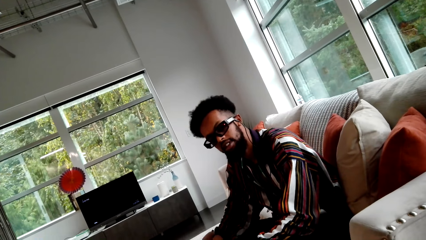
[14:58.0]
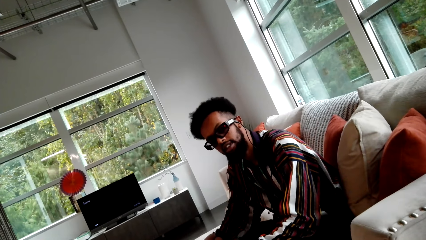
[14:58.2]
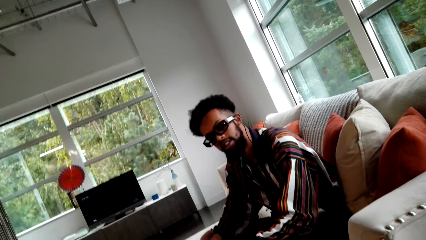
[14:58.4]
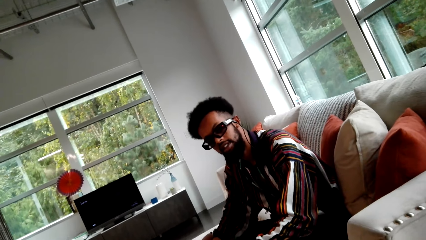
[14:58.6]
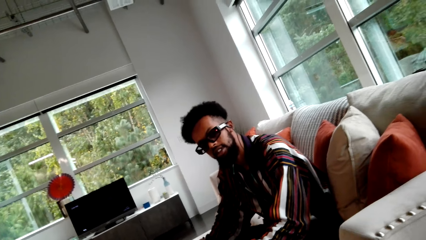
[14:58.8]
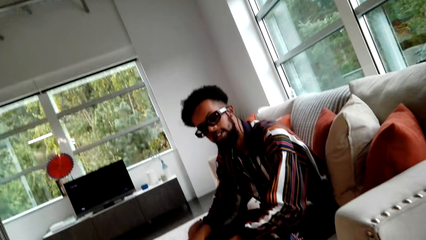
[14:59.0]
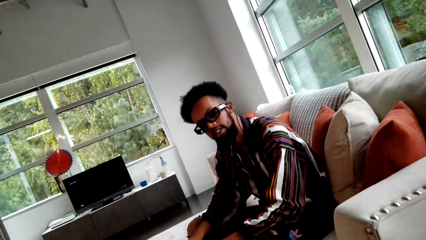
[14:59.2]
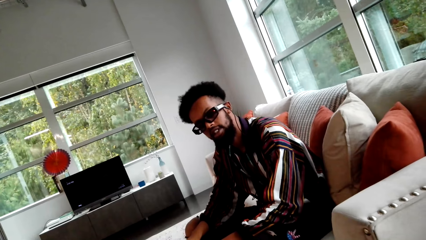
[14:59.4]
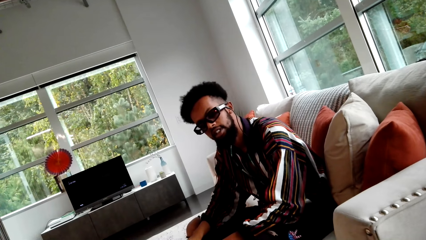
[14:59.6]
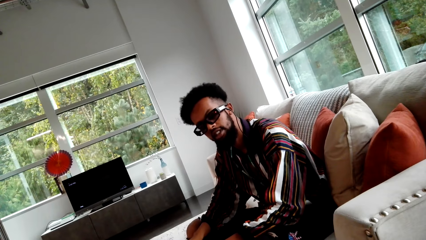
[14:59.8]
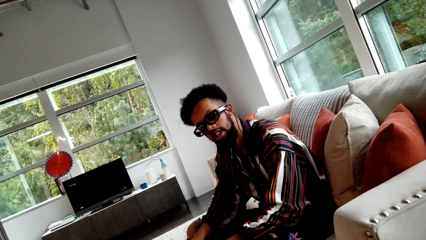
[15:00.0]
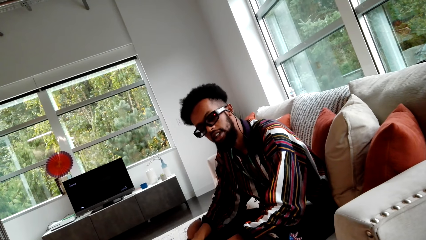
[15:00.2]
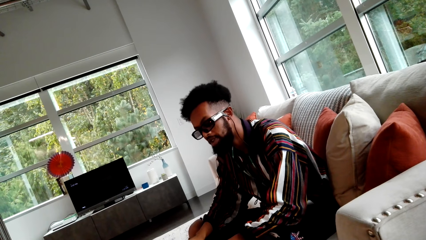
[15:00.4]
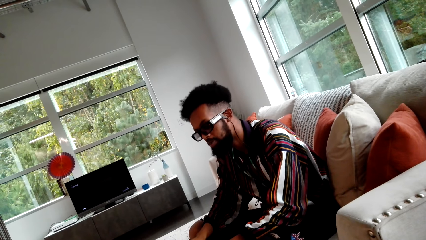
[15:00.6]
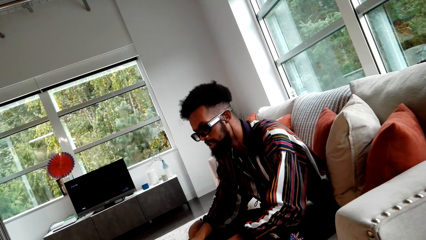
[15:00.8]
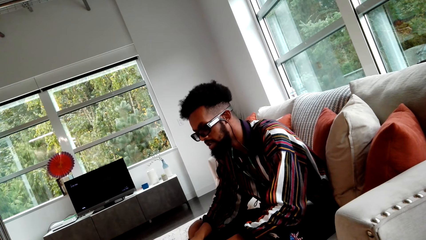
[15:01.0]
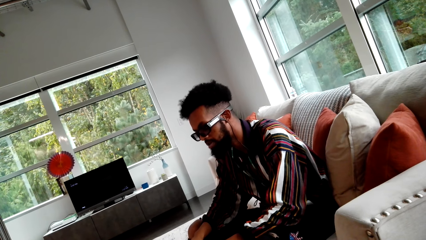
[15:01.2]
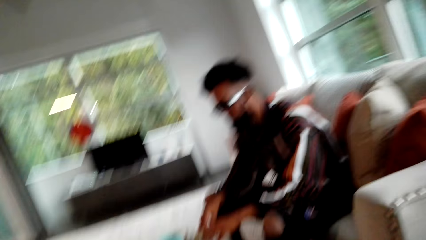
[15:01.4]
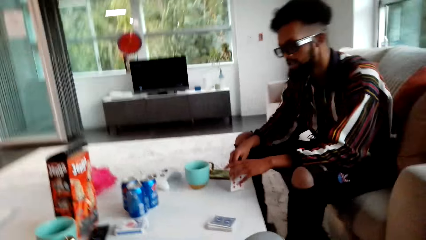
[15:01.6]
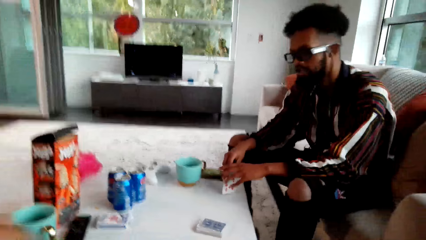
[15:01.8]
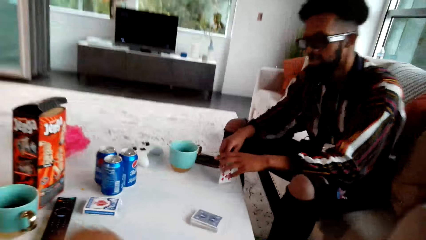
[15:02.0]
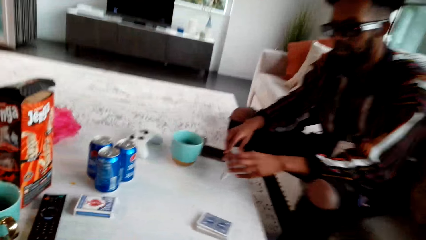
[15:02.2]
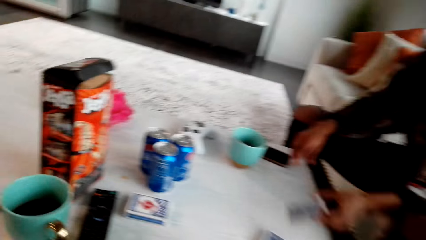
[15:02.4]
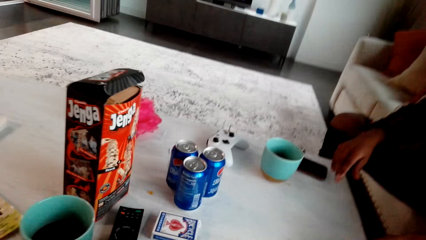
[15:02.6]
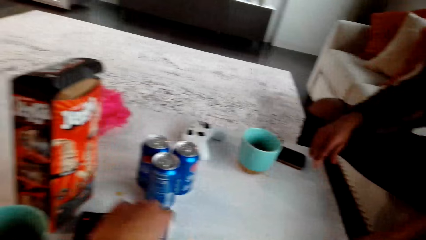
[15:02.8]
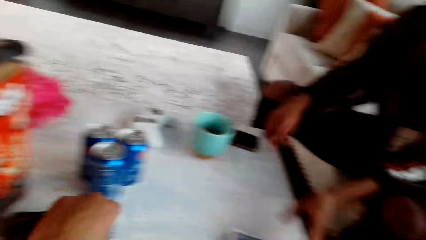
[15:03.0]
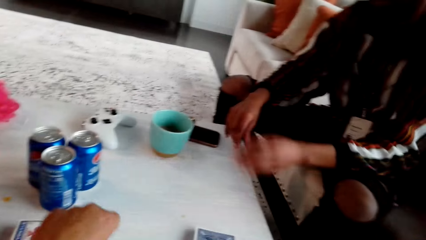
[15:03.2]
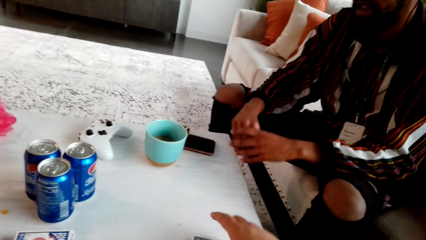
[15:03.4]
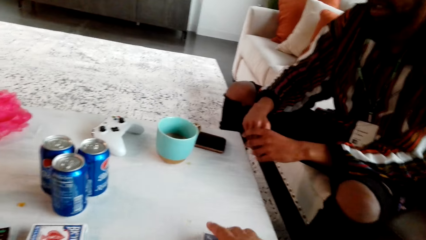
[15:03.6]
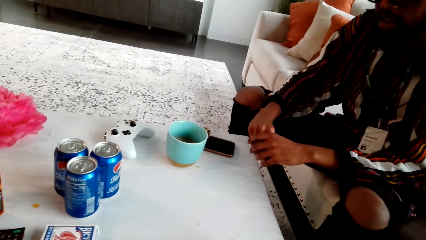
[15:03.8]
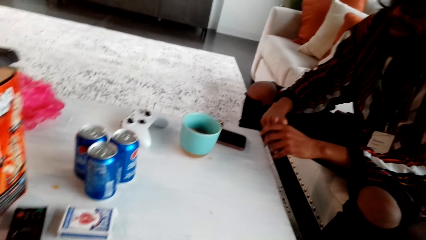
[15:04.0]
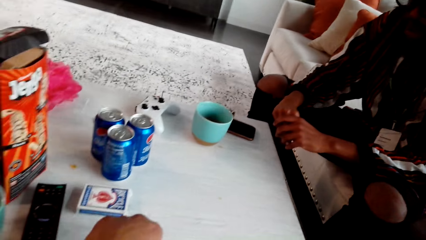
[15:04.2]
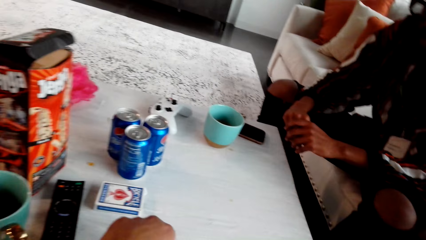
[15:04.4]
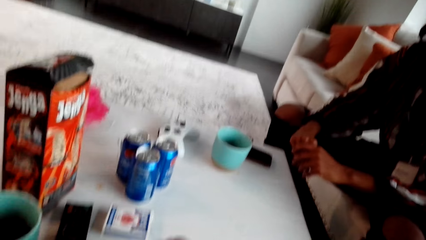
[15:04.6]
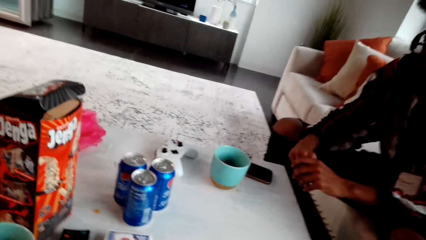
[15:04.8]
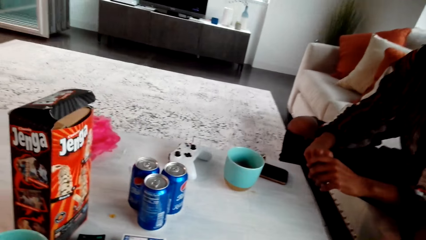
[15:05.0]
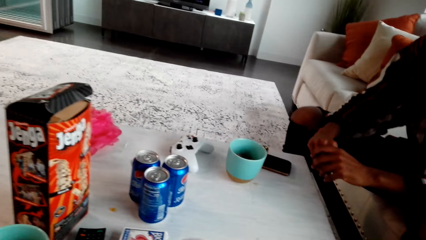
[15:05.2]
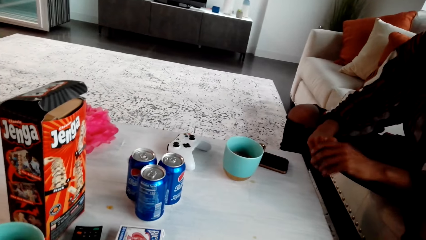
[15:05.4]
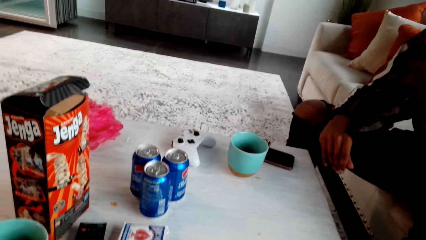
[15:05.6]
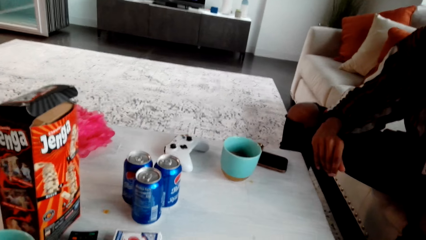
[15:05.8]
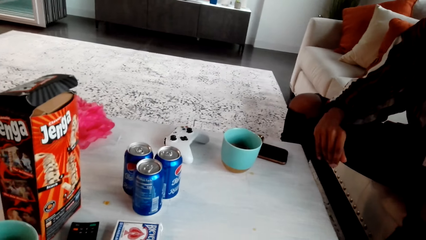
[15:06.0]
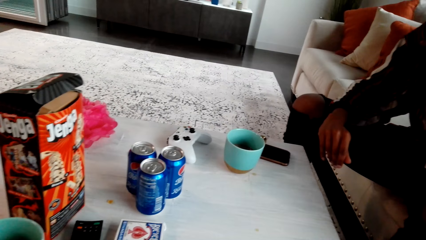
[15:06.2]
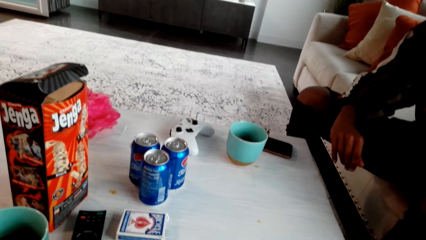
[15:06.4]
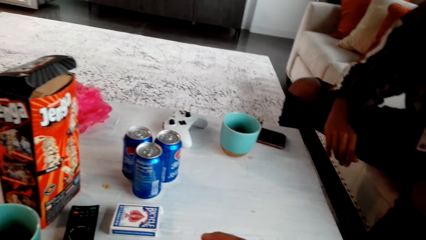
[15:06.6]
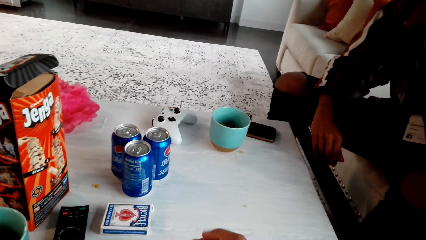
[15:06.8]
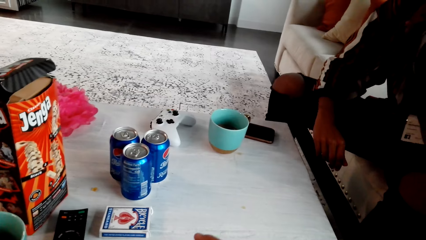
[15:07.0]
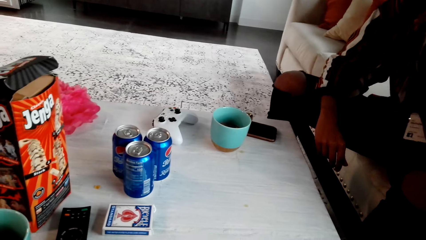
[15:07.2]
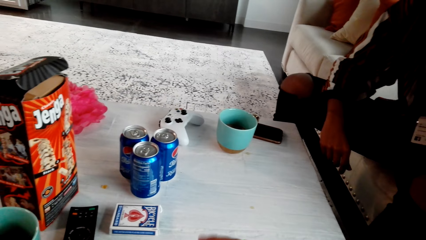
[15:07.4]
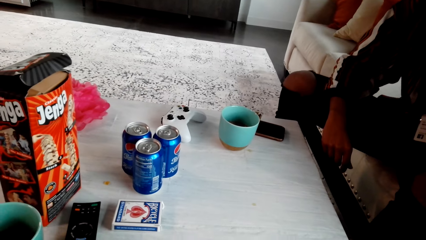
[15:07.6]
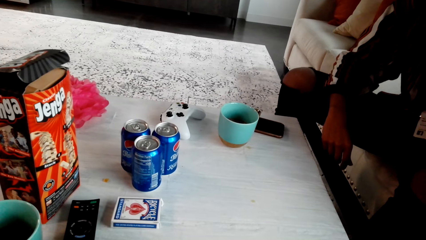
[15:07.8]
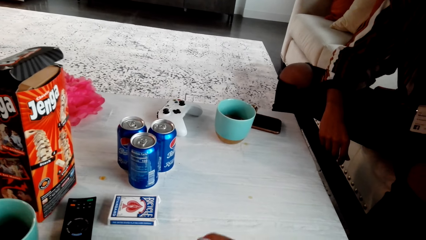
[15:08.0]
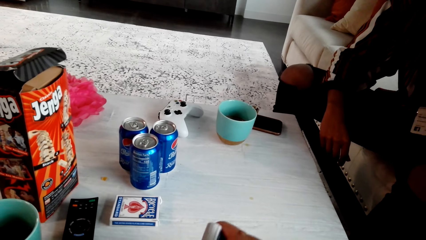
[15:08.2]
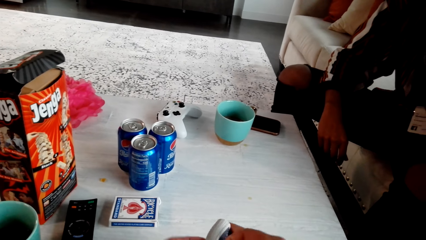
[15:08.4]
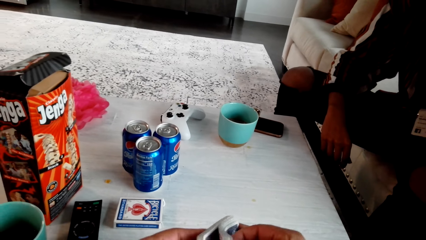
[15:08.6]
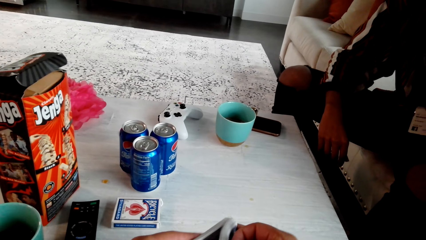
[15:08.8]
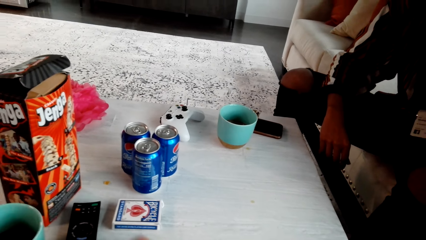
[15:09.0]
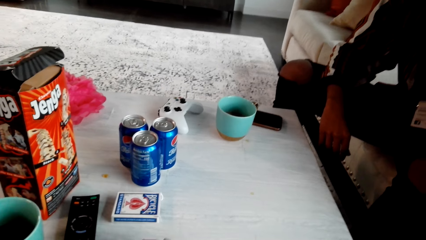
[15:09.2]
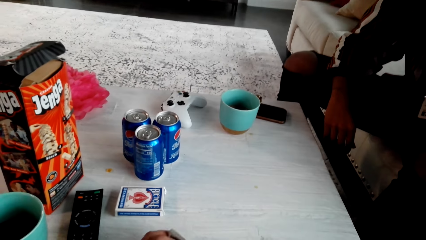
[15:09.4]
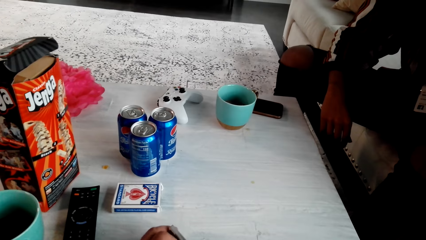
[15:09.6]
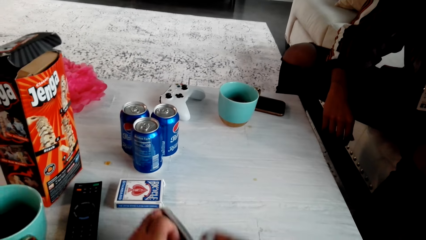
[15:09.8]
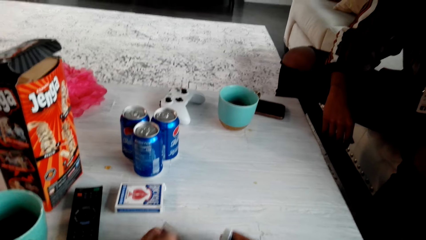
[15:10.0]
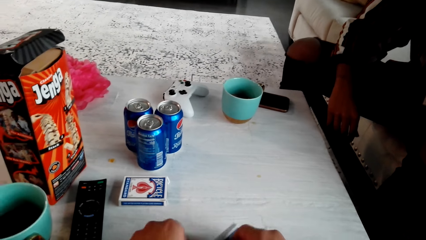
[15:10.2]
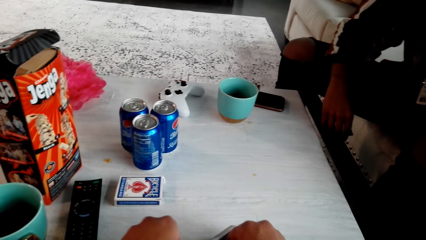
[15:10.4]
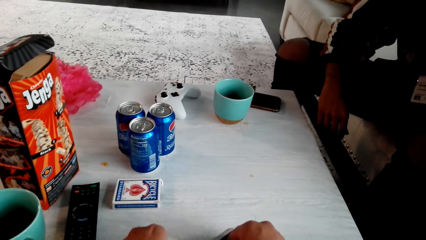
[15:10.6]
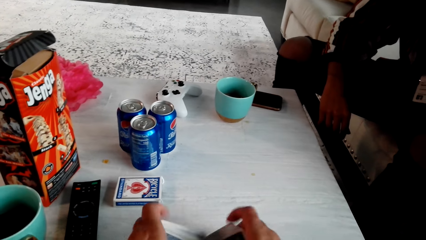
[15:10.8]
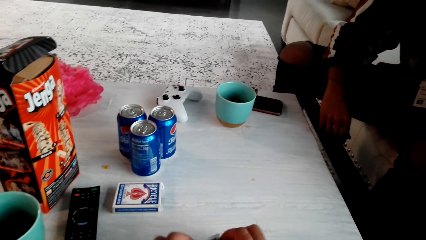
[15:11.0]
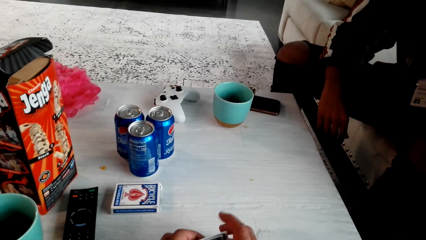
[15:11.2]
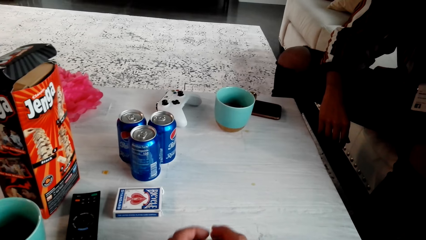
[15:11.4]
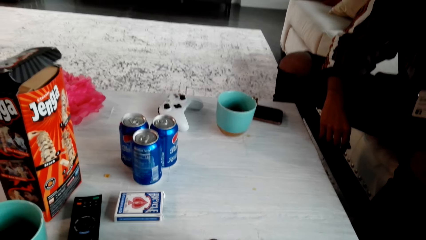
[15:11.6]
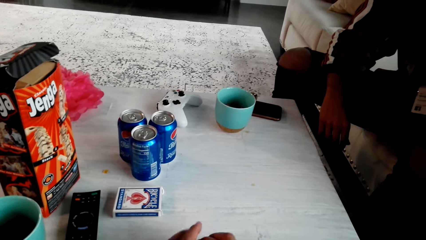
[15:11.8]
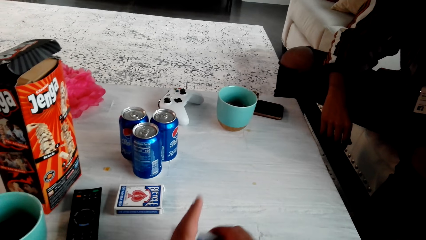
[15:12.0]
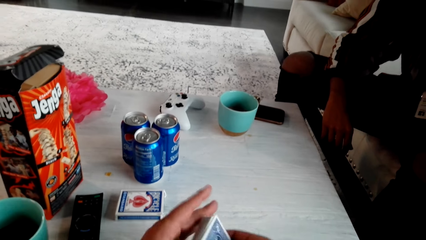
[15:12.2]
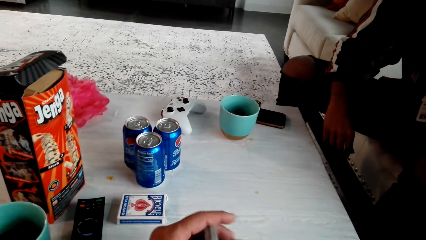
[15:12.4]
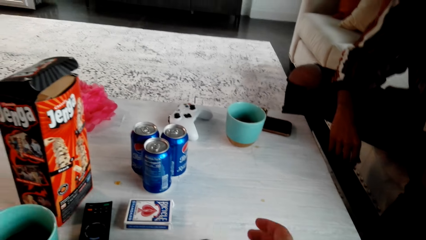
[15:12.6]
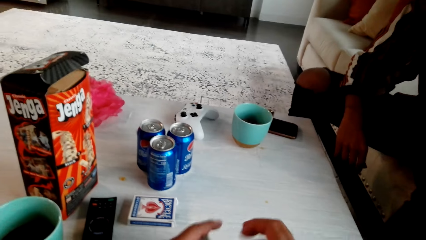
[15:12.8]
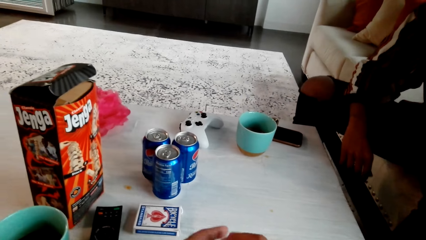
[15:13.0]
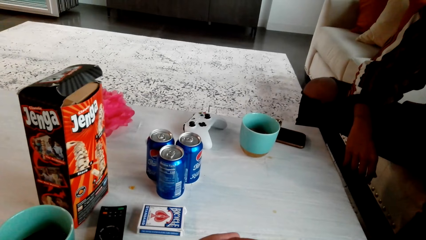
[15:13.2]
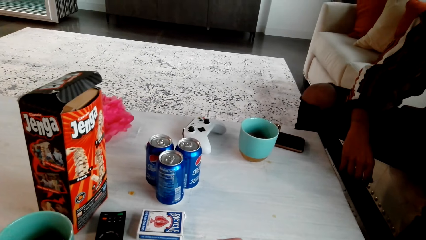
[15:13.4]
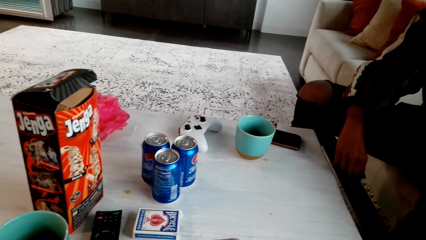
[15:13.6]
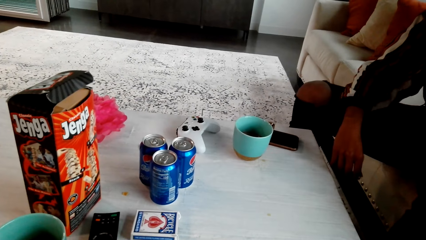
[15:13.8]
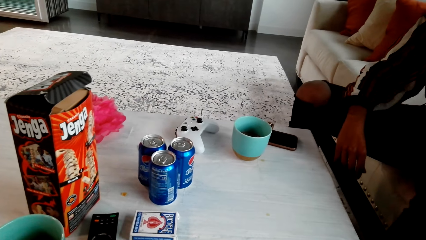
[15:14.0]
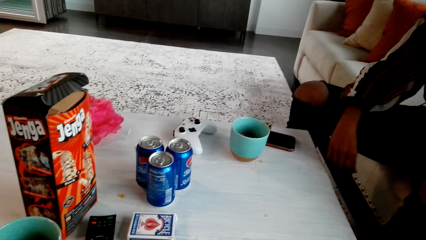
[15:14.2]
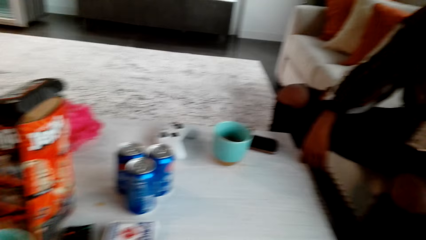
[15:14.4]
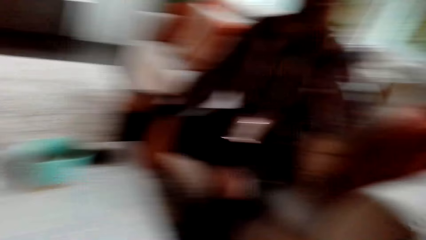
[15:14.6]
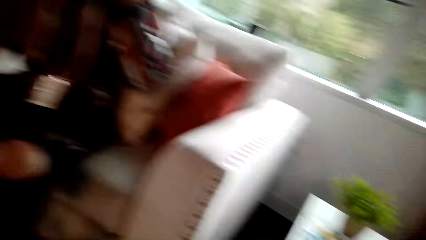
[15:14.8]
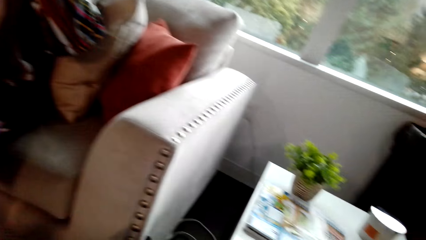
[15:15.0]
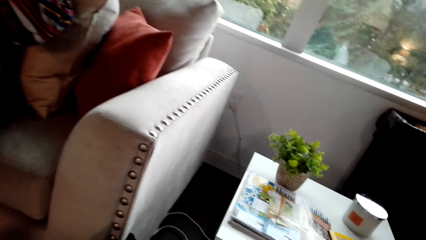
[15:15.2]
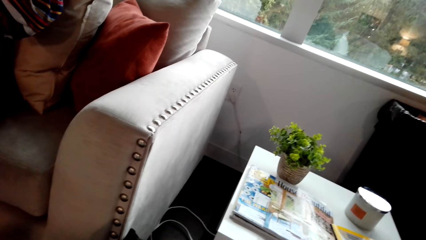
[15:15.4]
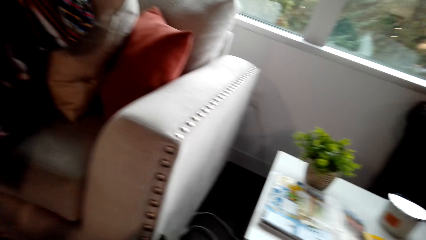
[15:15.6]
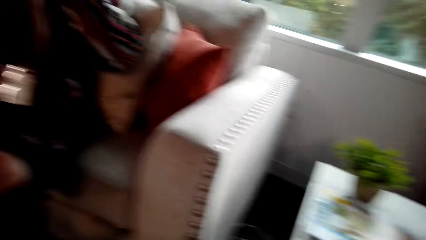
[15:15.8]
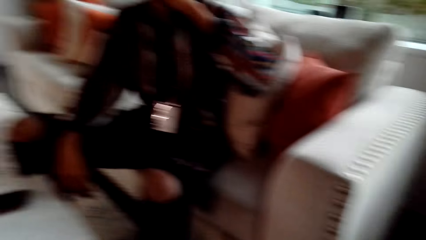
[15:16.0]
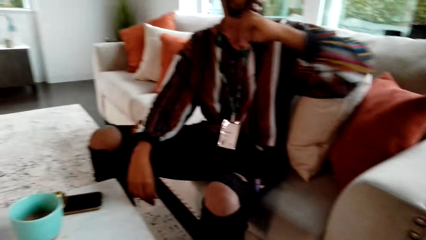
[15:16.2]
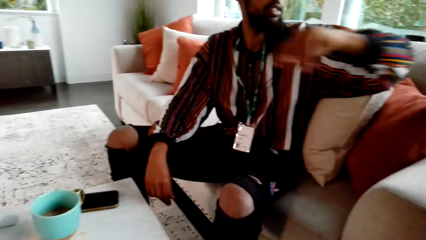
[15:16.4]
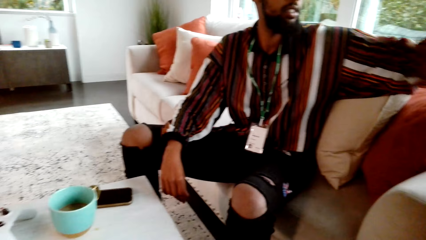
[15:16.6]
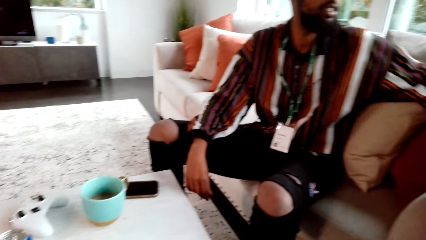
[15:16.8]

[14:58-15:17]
The camera wearer drops a card. They shuffle the cards. They look around and walk around.
